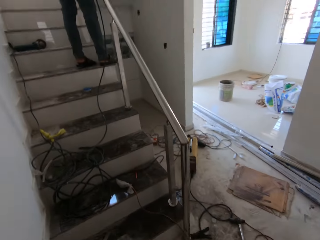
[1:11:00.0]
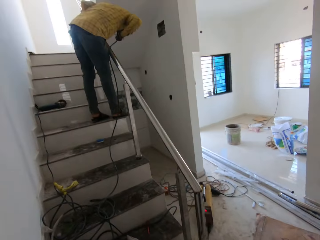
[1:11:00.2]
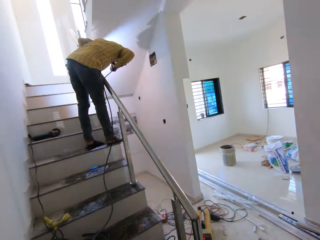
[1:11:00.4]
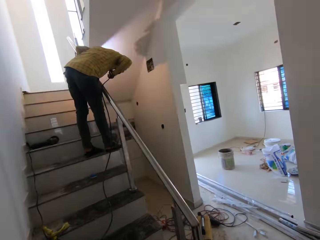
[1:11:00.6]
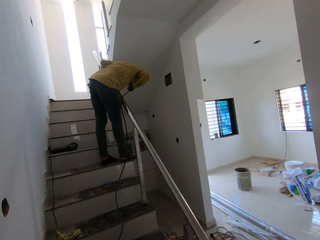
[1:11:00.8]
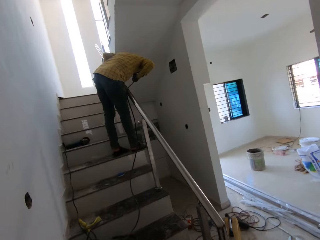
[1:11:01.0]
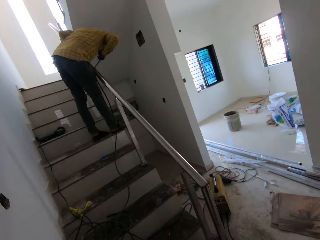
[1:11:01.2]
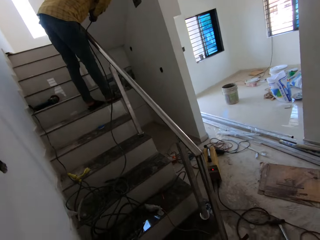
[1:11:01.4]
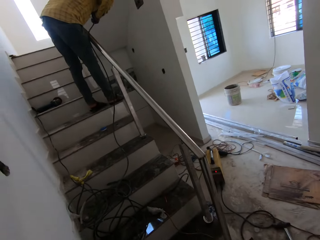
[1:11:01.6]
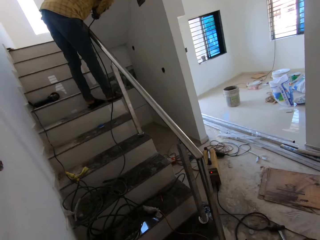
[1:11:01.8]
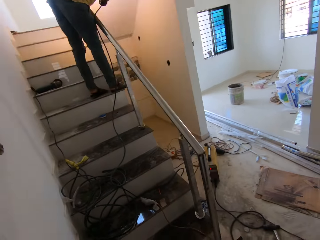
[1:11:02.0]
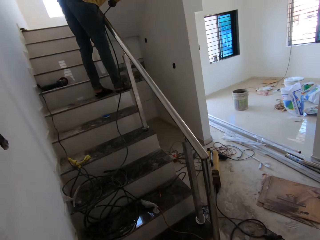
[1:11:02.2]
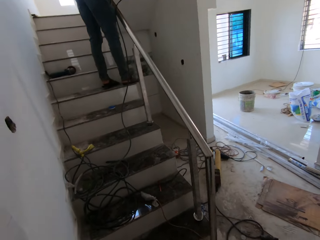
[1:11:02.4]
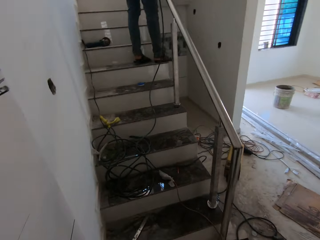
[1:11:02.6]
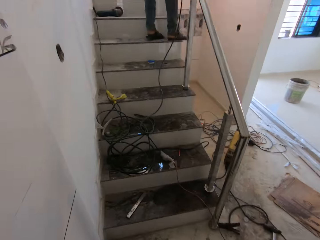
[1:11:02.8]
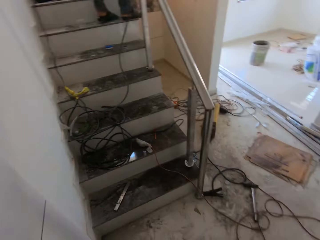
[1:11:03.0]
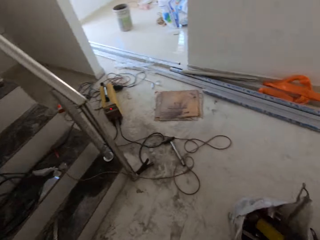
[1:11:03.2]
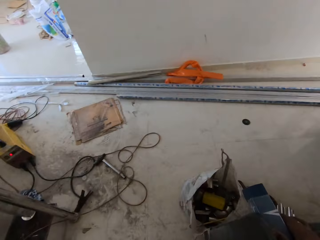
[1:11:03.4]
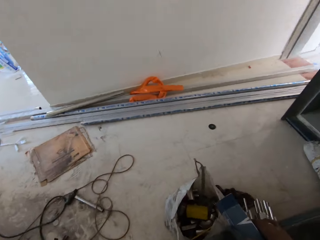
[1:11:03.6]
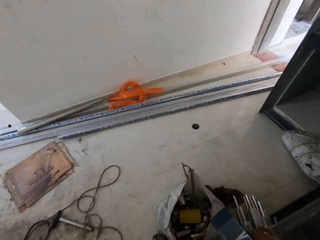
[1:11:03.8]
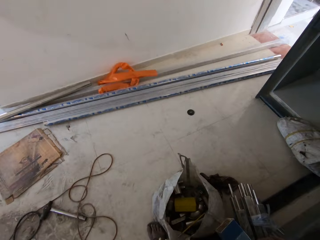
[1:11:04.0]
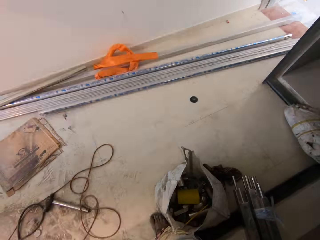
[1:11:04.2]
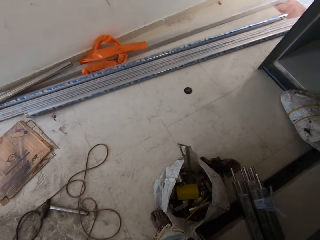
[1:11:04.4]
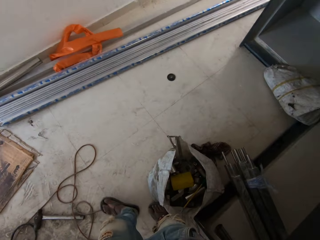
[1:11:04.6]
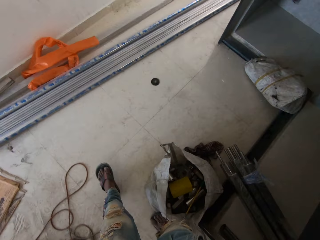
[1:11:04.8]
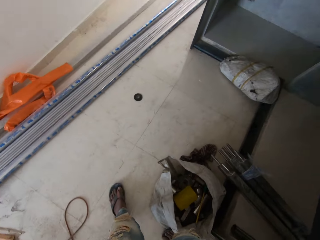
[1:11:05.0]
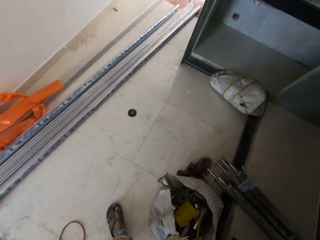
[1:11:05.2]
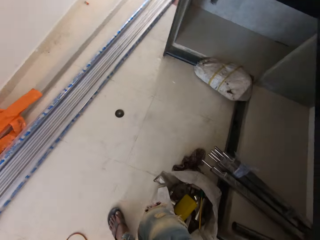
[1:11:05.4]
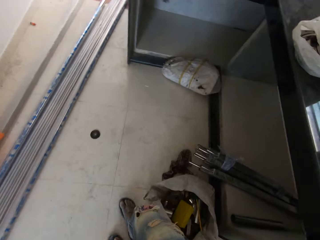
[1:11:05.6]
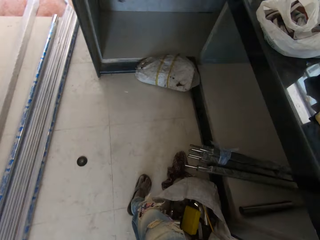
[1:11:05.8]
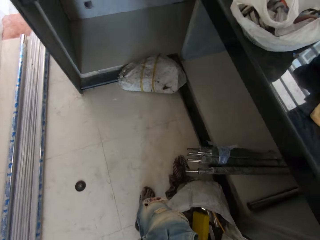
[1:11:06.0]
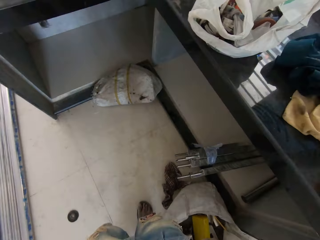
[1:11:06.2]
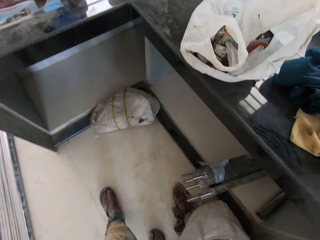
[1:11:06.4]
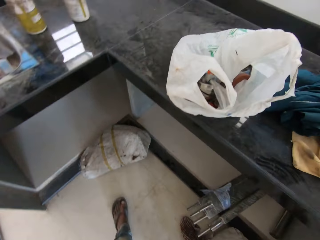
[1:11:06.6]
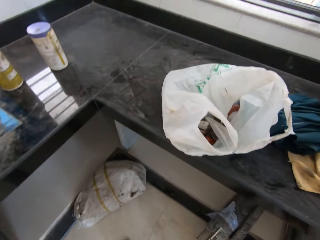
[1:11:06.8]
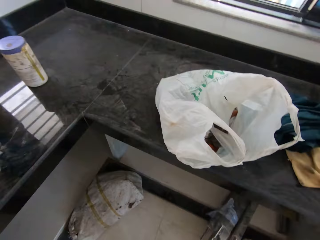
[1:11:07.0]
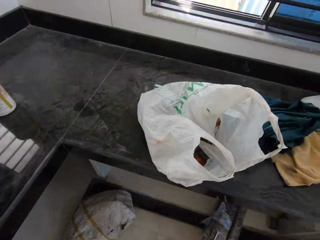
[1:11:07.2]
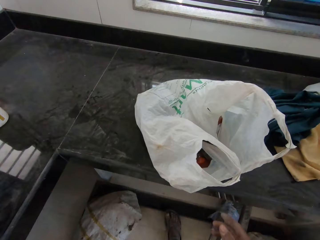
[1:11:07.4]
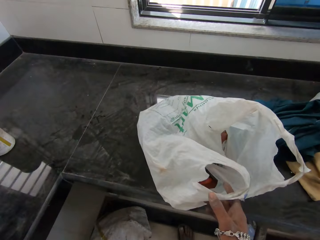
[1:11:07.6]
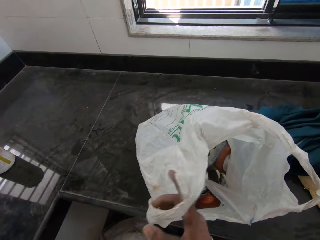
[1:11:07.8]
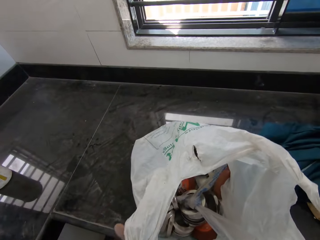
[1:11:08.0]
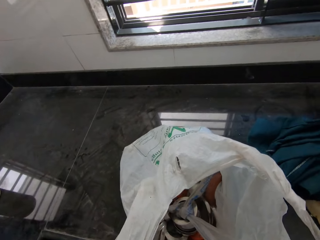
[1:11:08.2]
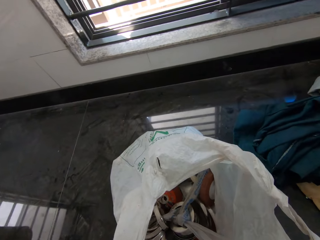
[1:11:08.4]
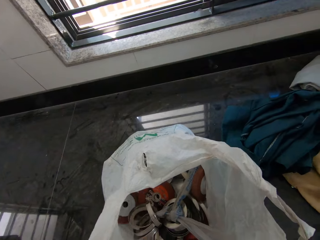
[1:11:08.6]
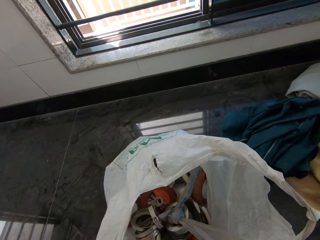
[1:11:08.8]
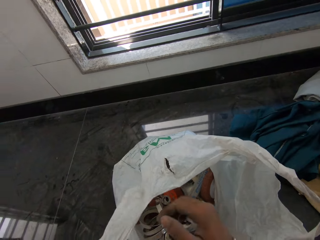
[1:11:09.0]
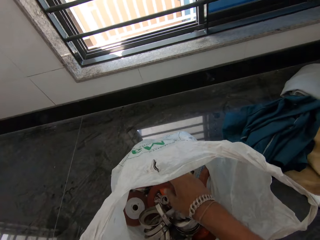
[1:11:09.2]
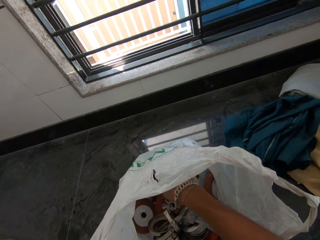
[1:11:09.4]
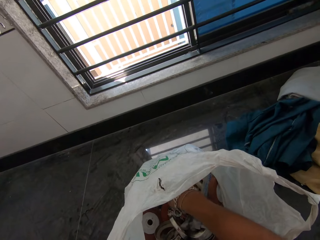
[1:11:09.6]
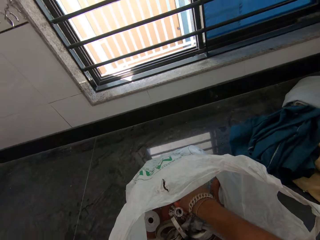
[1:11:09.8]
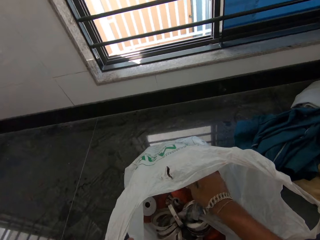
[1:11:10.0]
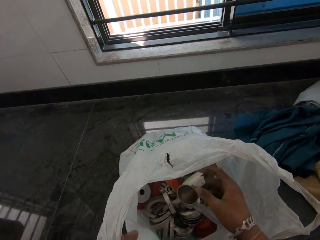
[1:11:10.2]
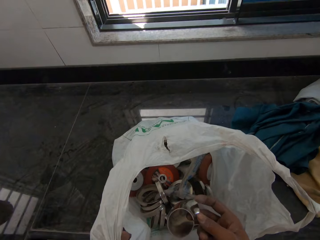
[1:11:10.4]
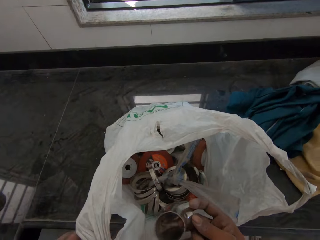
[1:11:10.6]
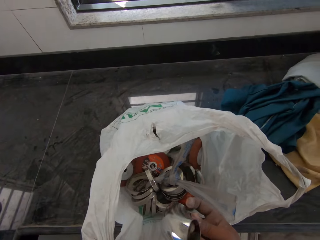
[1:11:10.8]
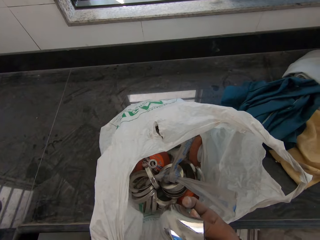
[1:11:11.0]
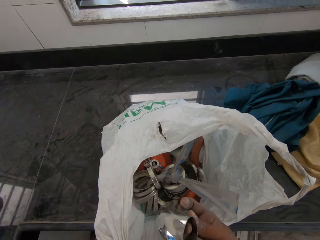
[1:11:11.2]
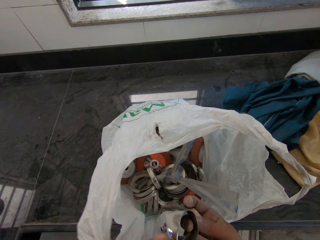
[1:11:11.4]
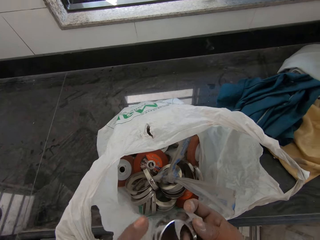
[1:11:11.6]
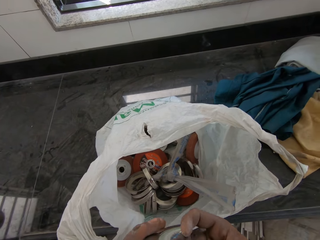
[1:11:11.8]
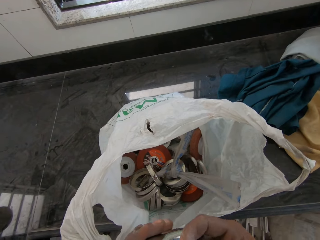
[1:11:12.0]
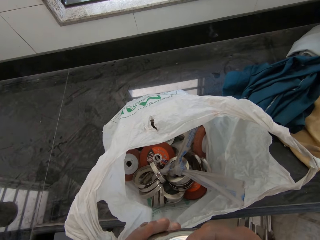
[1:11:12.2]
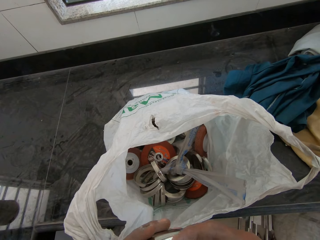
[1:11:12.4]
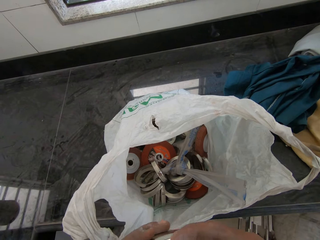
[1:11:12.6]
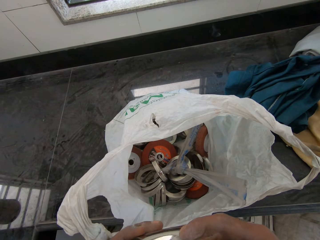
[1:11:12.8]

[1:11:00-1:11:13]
The camera wearer walks around the house. He opens a plastic bag on the kitchen counter with his right hand. He takes out a handrail elbow tube from the bag with his right hand. He holds the elbow tube with his left hand.

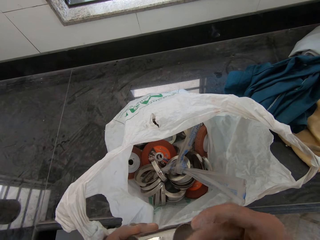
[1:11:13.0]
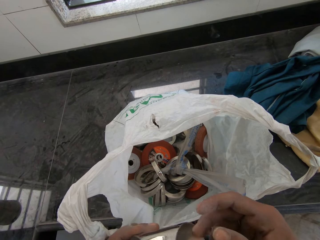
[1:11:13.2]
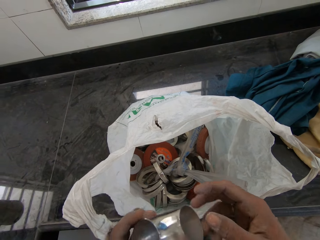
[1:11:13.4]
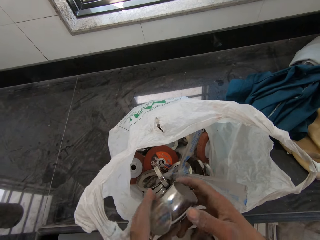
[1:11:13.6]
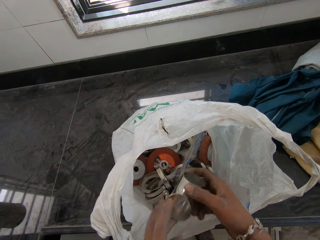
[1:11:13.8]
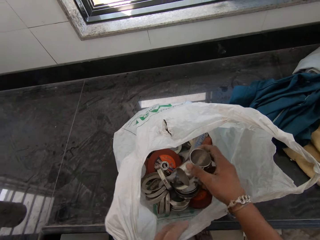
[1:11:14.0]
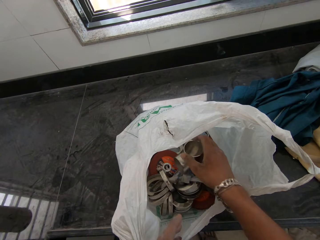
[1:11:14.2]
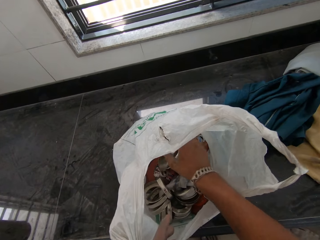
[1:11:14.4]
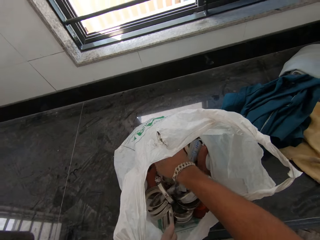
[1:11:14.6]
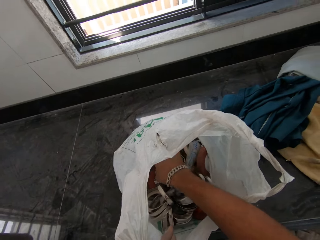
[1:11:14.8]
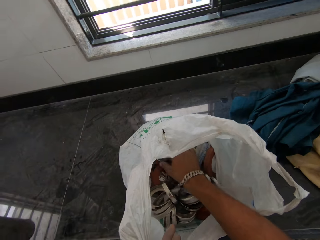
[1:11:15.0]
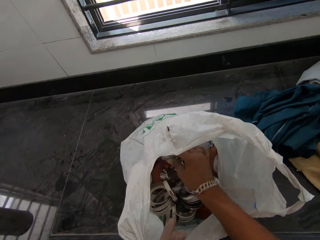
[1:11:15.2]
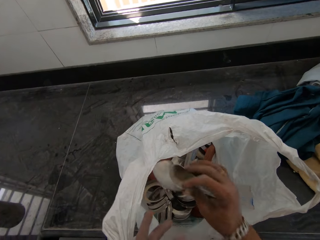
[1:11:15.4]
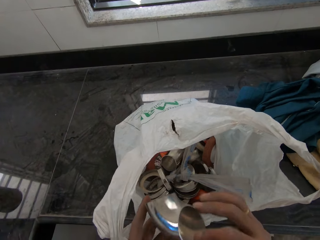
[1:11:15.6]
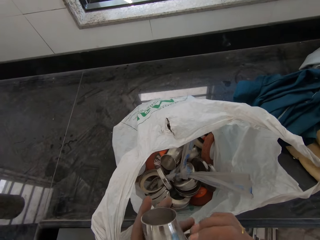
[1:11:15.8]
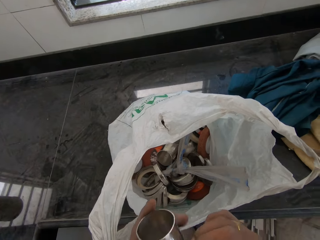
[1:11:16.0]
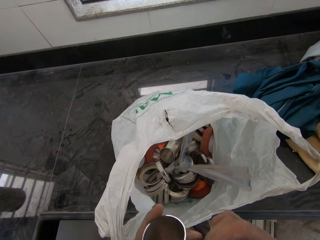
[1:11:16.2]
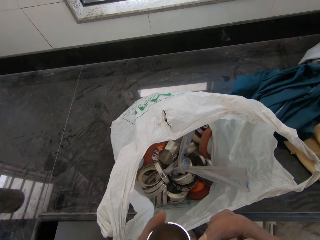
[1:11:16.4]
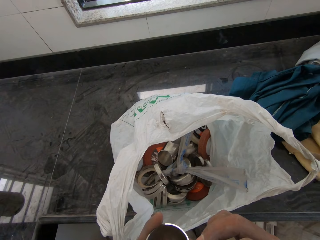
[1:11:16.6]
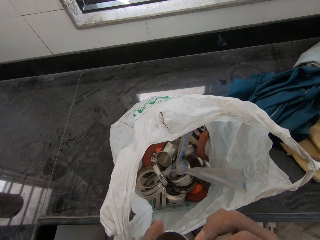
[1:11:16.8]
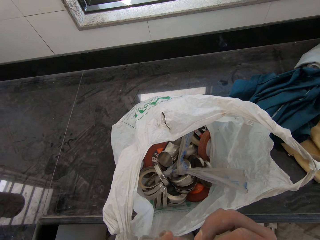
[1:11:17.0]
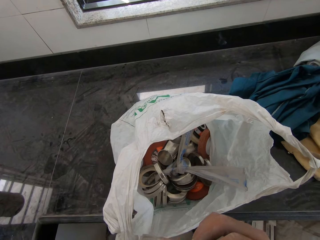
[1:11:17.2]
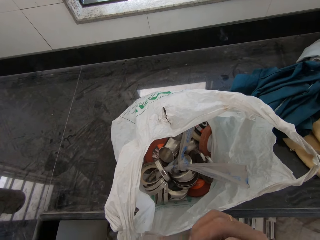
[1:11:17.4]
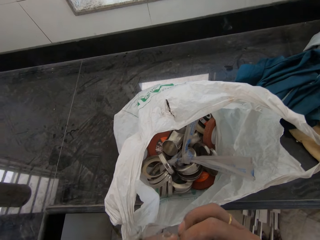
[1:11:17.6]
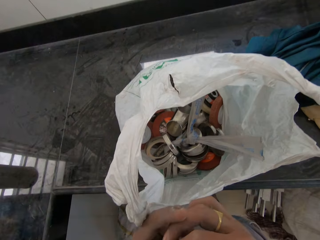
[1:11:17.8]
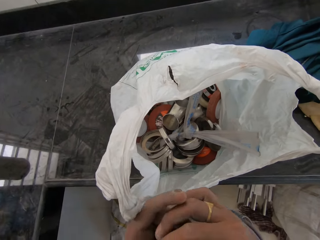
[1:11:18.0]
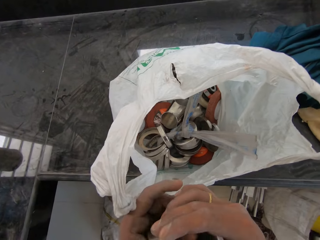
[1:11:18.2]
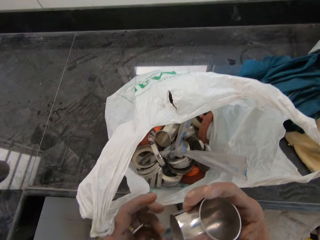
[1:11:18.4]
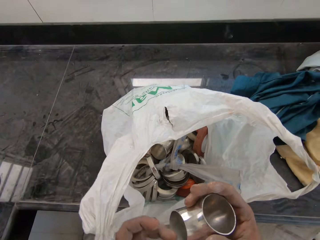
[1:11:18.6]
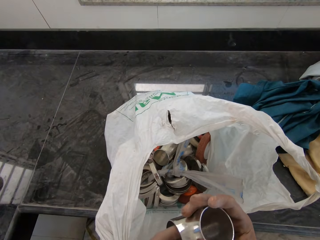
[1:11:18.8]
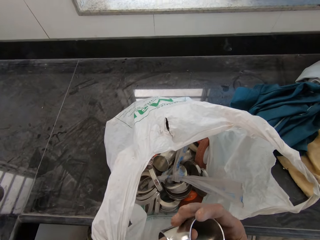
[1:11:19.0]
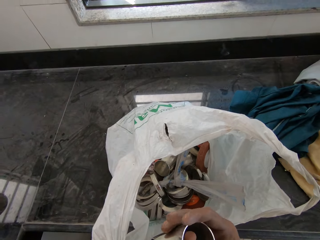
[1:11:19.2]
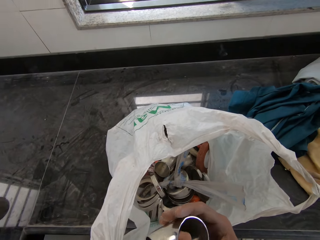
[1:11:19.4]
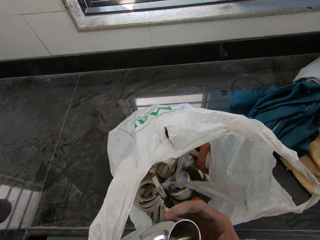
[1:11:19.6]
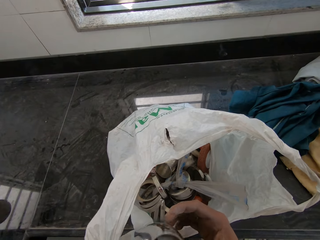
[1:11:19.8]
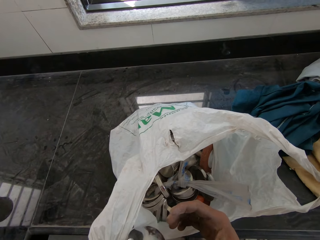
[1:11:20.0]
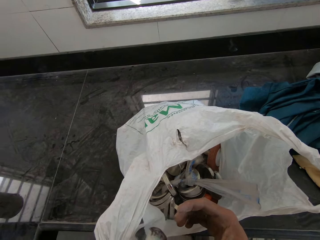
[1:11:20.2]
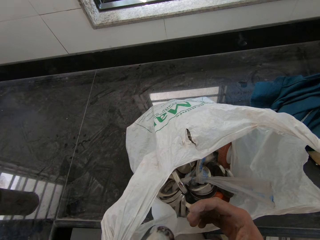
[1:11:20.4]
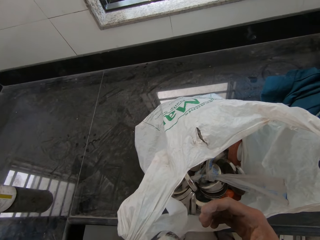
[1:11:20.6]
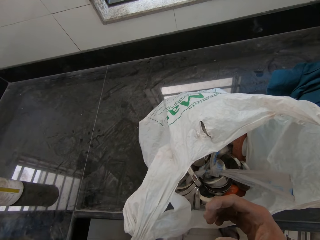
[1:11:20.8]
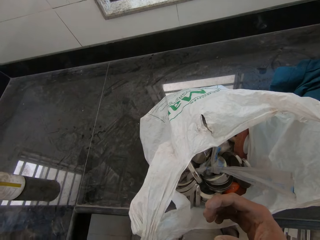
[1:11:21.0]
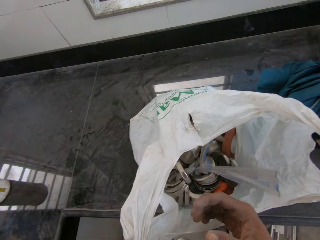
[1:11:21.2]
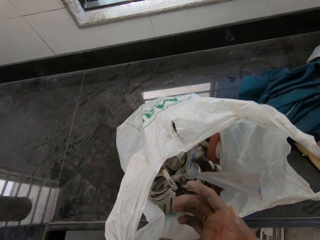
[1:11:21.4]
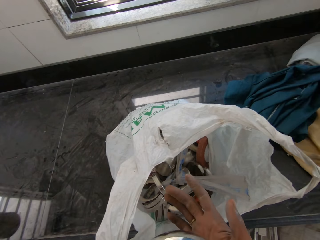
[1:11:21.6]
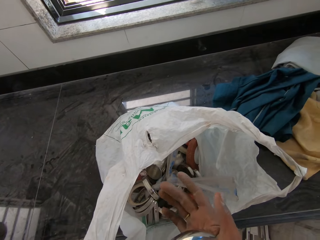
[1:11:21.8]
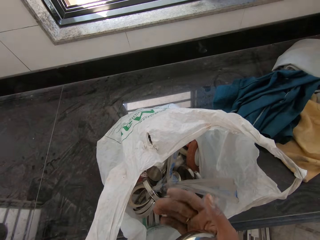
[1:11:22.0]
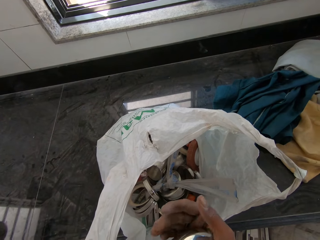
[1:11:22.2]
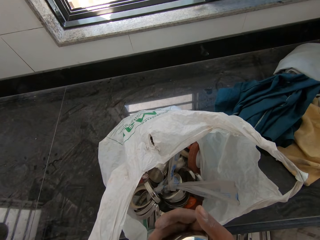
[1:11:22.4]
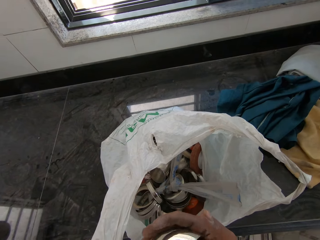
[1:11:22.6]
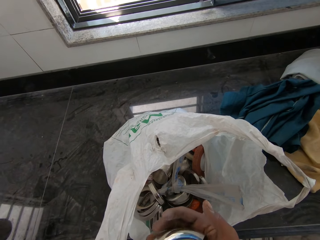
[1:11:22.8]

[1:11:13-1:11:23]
The camera wearer puts the elbow tube into the bag with his right hand. He takes out a handrail elbow tube from the bag with his right hand. He holds the elbow tube with his left hand. He inserts his left hand into the elbow tube.
